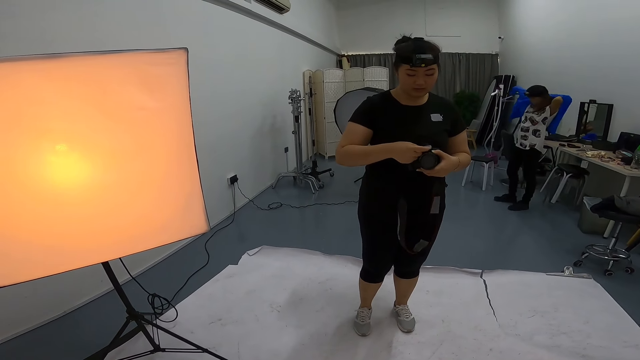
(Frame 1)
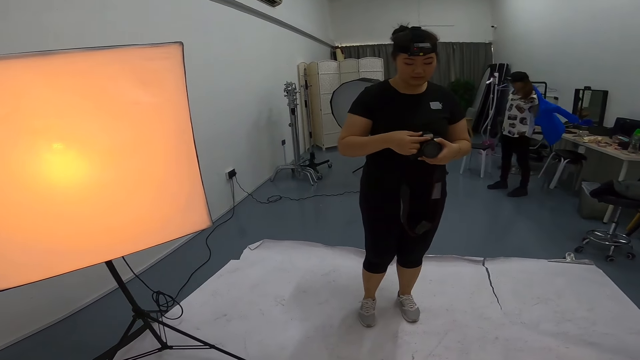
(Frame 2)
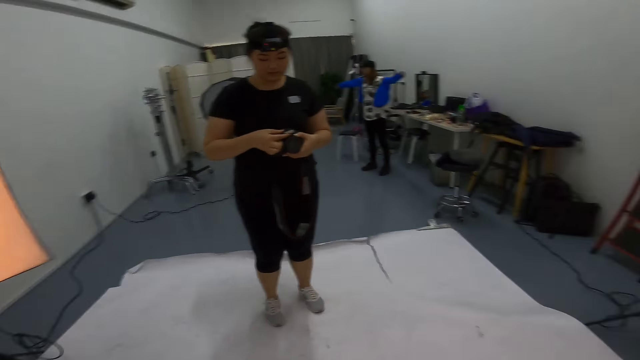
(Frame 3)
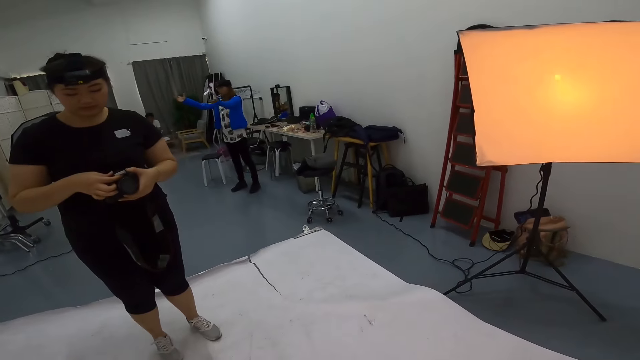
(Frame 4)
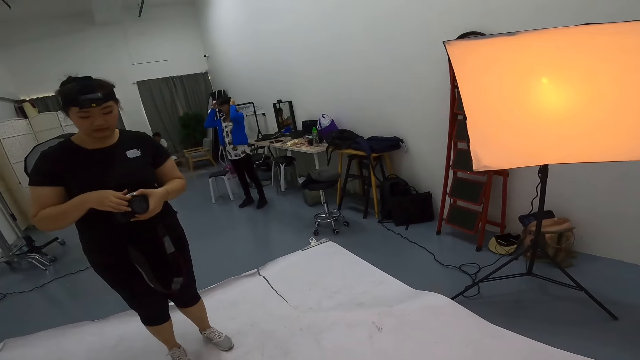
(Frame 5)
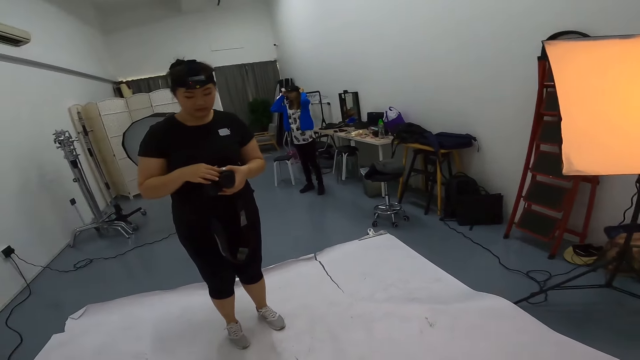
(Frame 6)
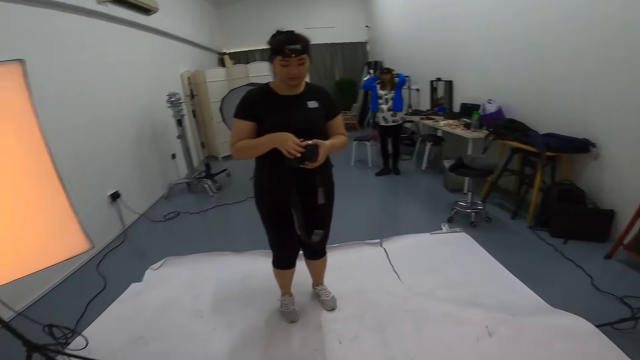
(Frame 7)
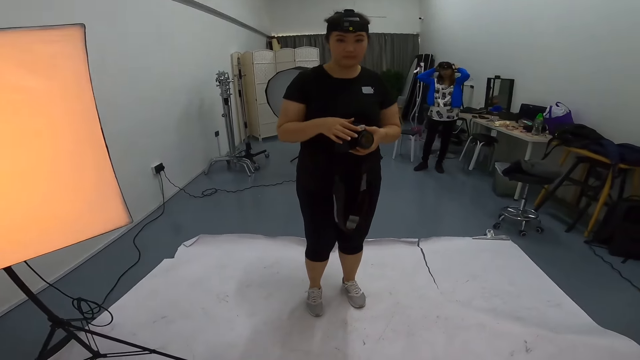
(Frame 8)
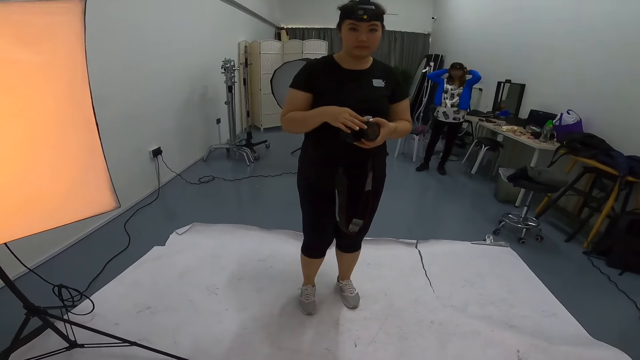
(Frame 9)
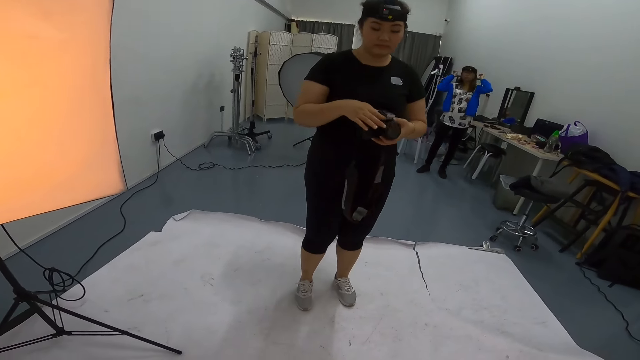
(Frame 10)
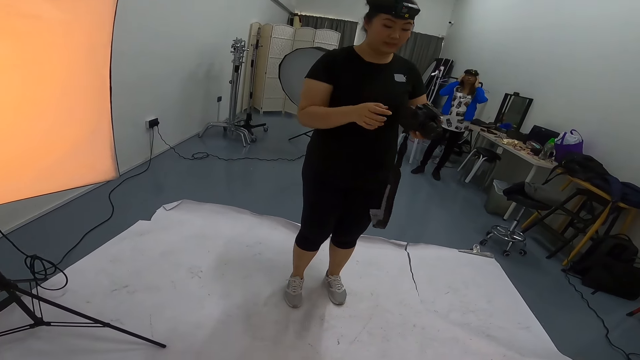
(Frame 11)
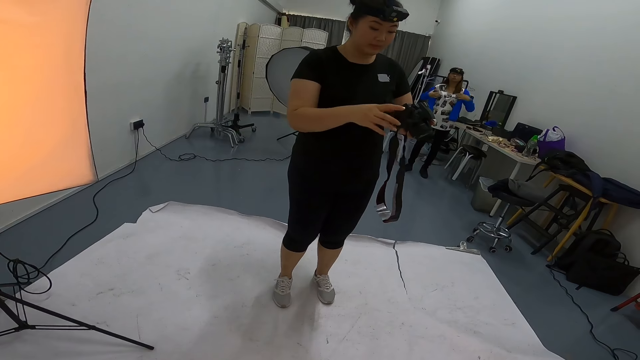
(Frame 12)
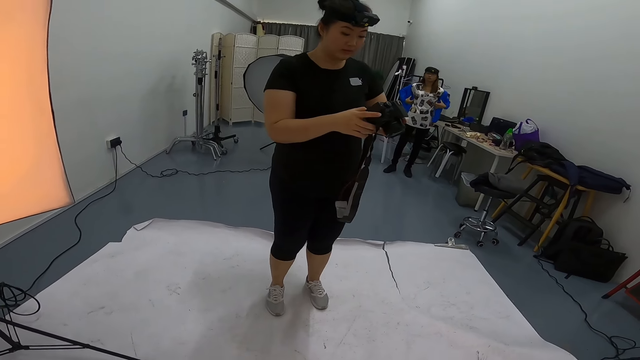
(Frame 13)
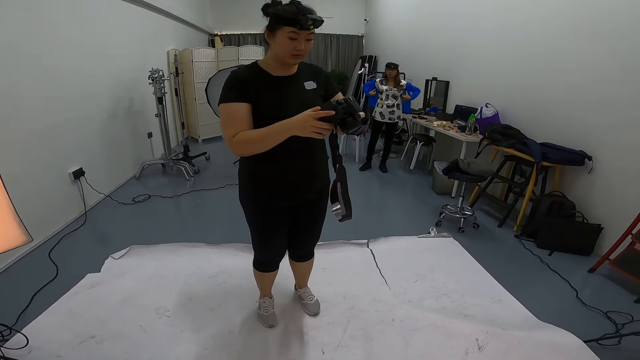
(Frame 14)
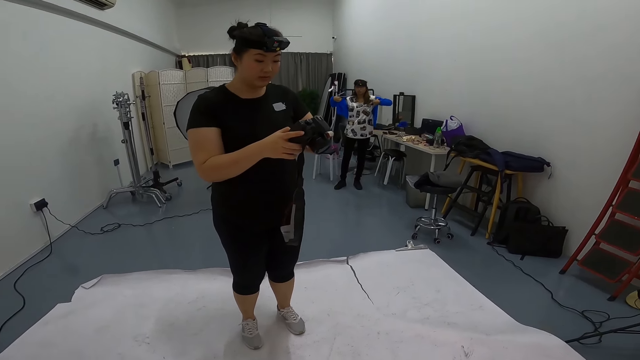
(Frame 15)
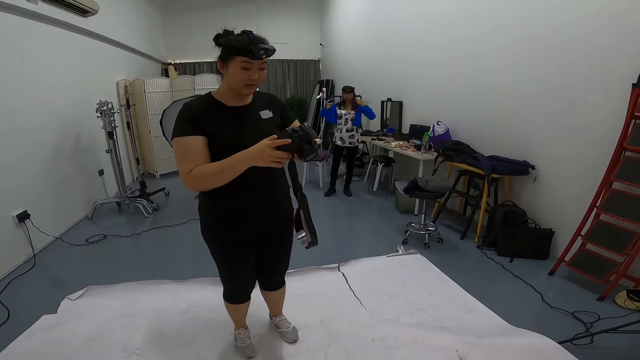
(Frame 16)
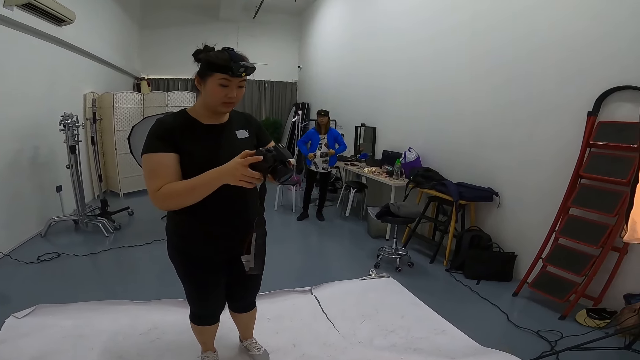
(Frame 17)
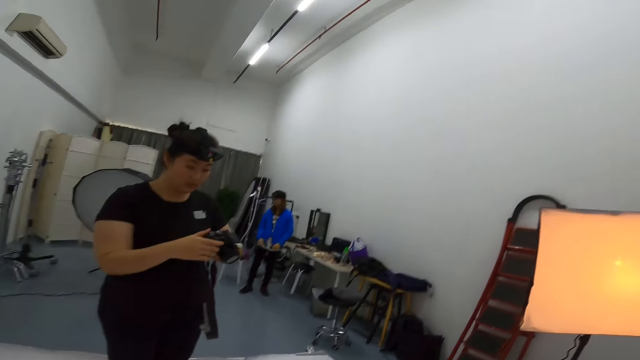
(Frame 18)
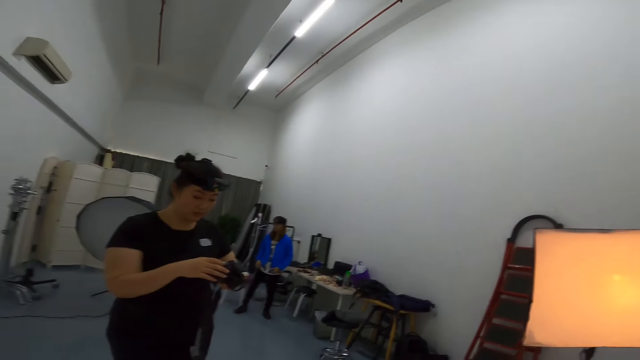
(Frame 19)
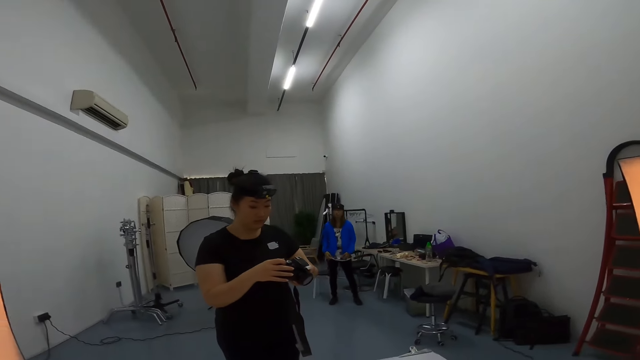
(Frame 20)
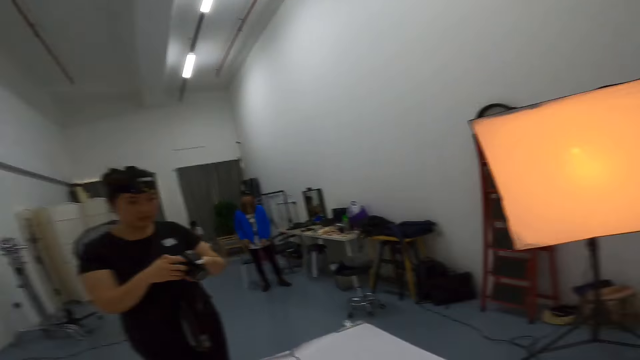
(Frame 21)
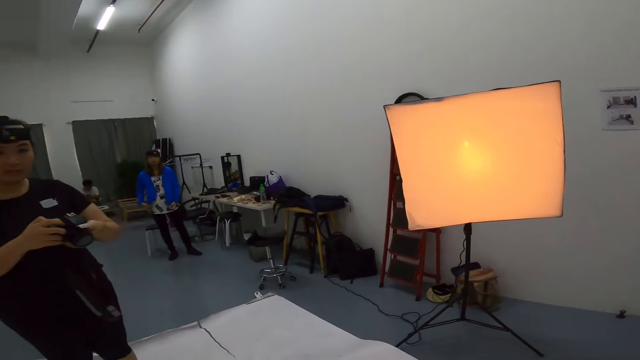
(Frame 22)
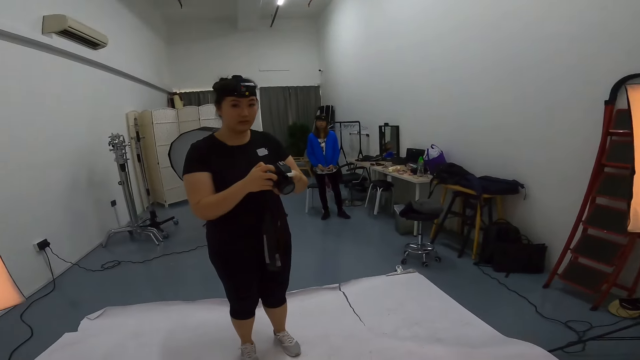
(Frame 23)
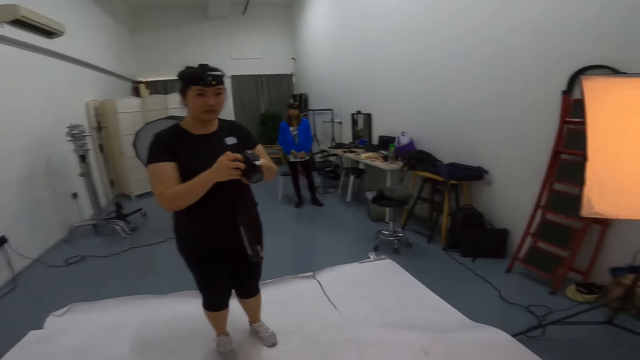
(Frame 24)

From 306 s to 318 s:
A woman checks her camera as she converses with the camera wearer. The camera wearer looks aside.

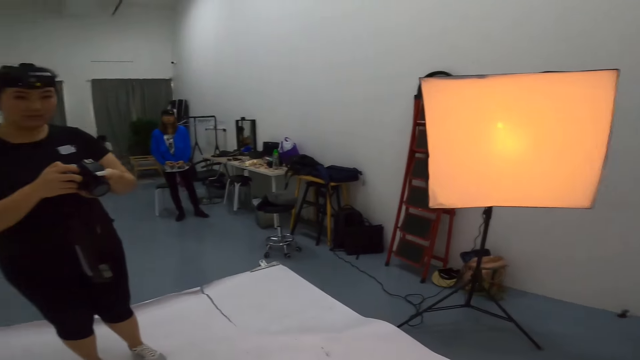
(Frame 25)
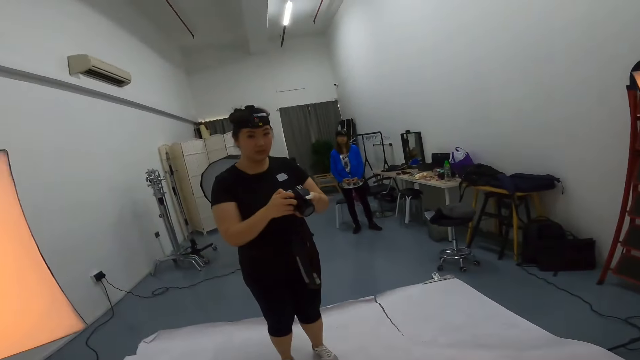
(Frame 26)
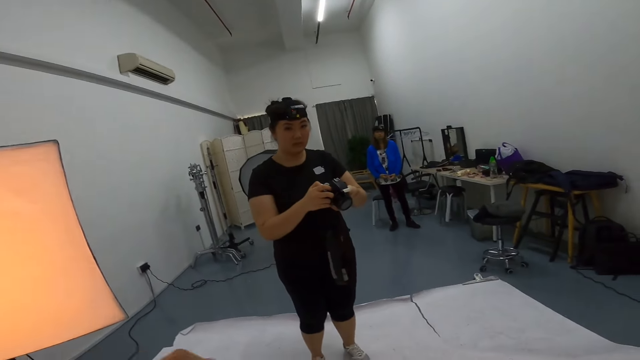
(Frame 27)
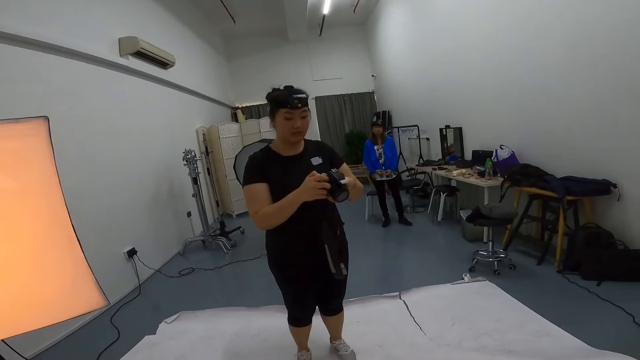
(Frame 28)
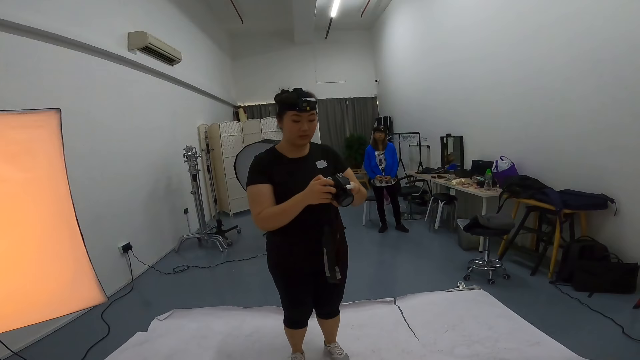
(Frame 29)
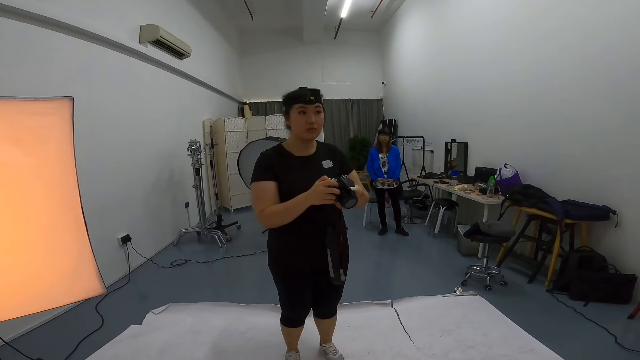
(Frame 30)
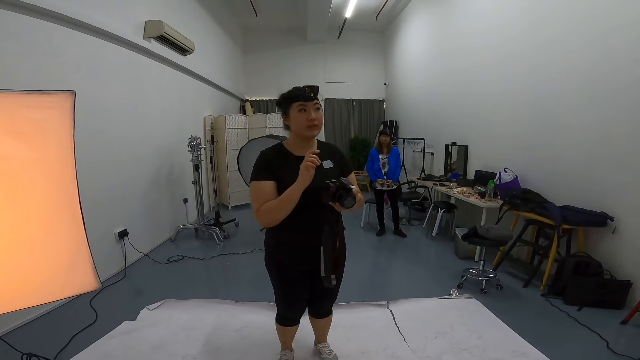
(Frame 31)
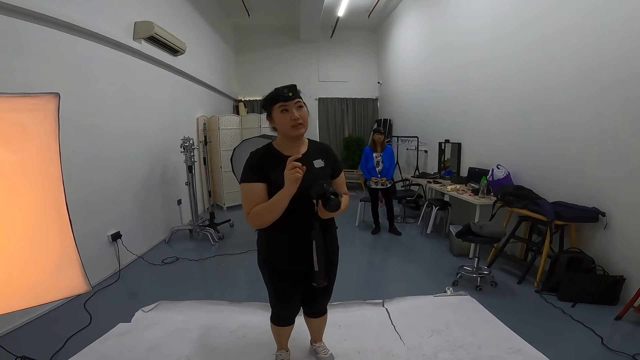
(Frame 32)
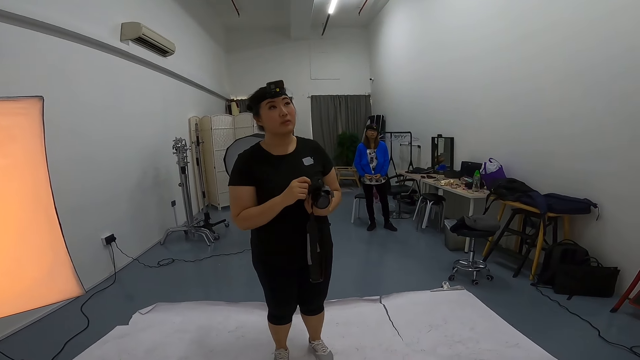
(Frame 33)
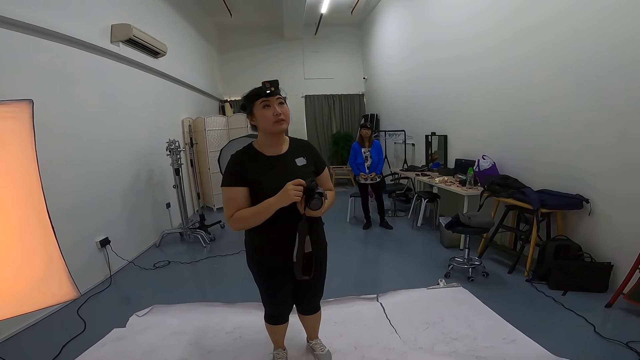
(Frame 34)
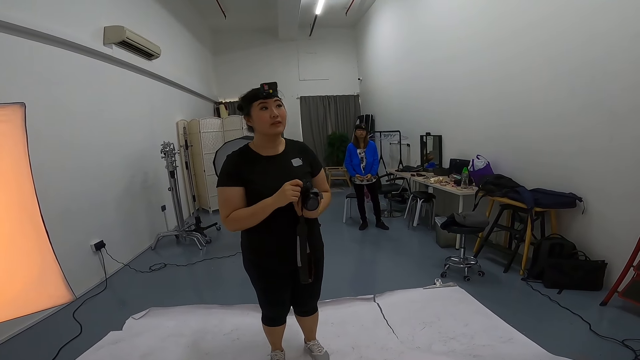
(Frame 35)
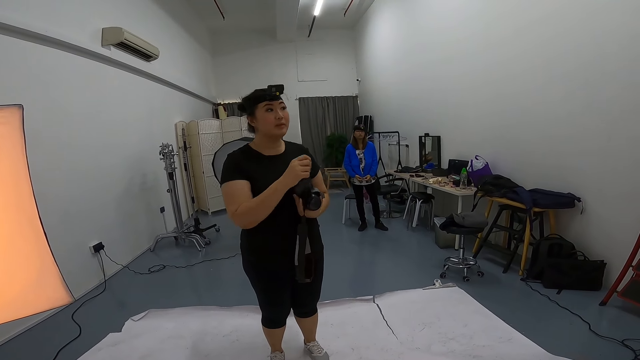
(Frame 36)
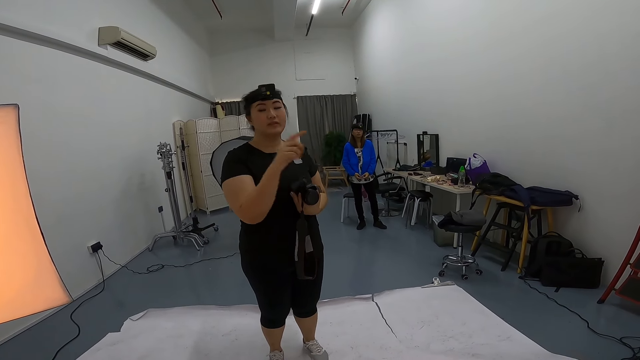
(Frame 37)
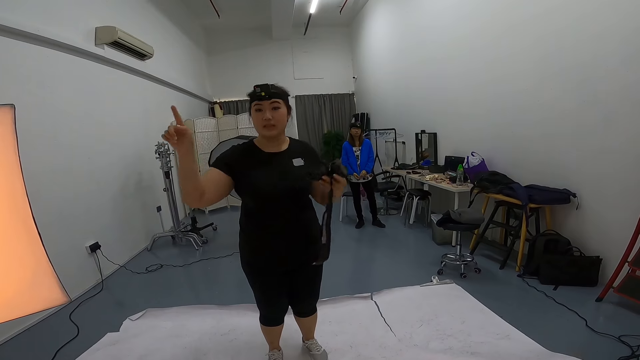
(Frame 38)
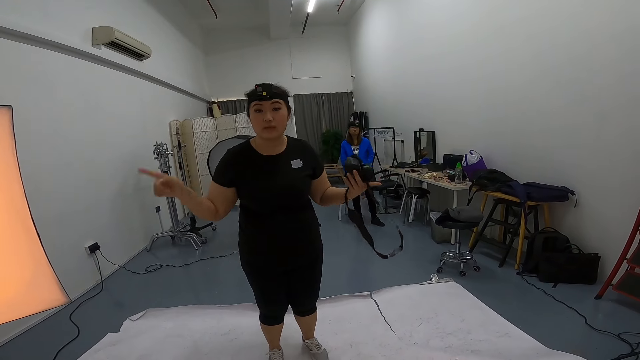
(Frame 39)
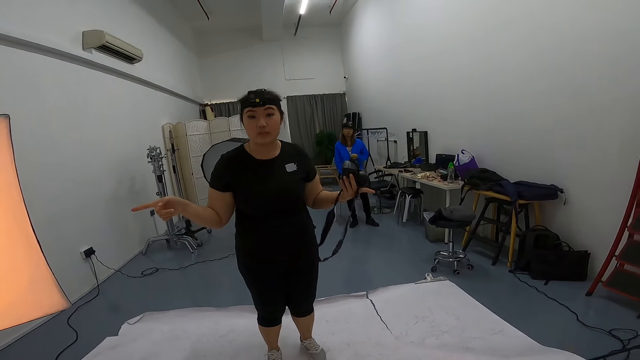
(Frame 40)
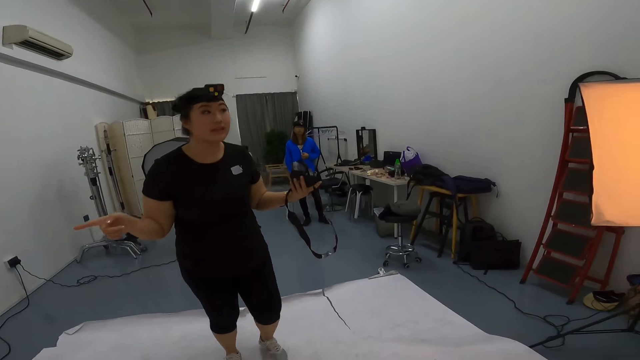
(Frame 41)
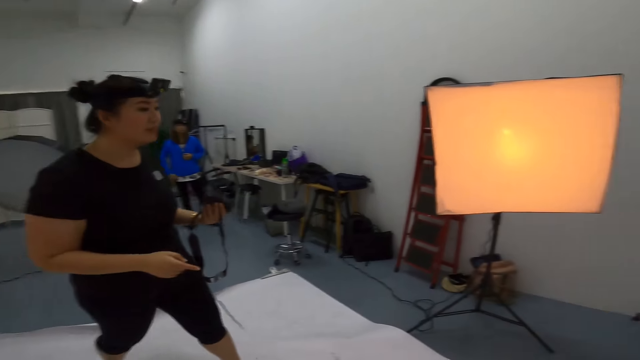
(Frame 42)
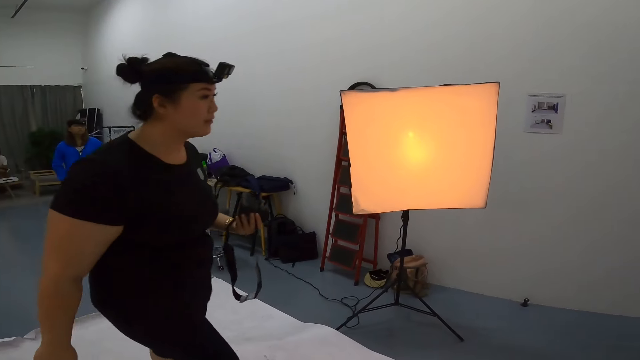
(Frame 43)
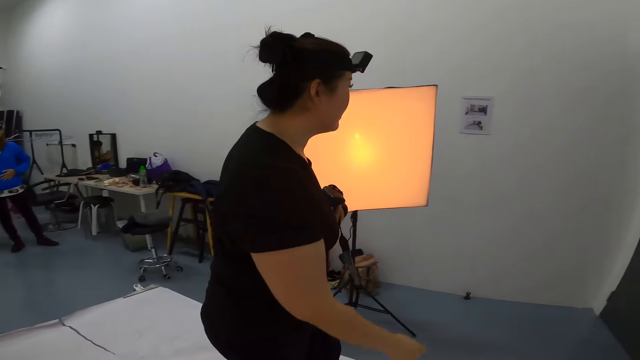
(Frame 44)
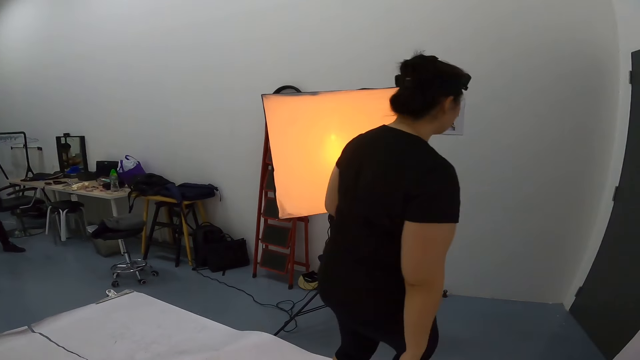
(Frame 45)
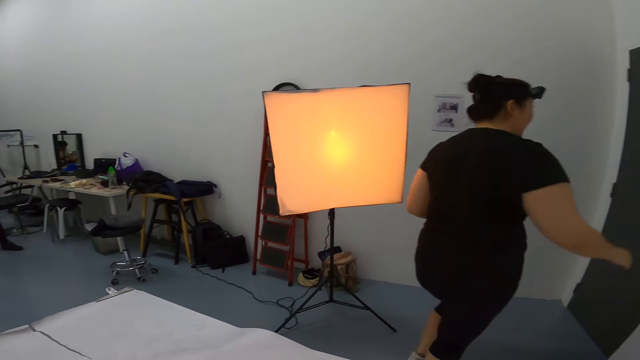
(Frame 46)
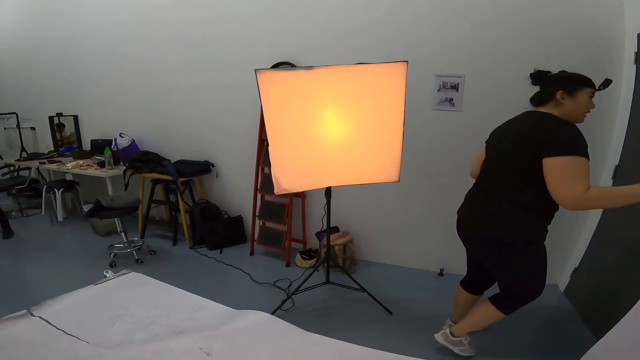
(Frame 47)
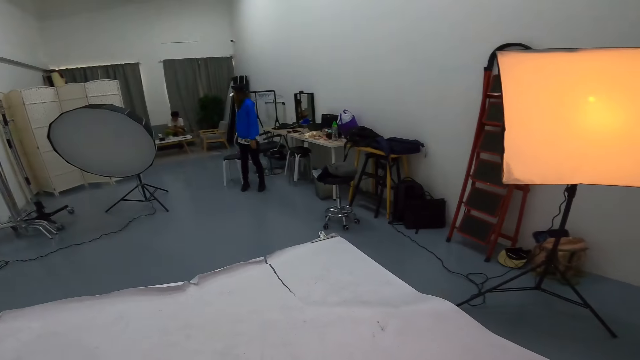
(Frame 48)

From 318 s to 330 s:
The camera wearer moves hands. A woman talks to the camera wearer. The woman walks around the studio.
